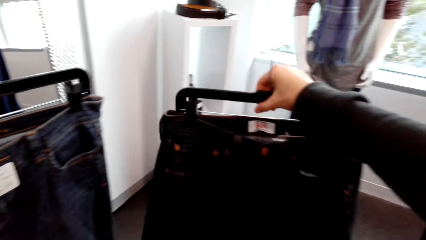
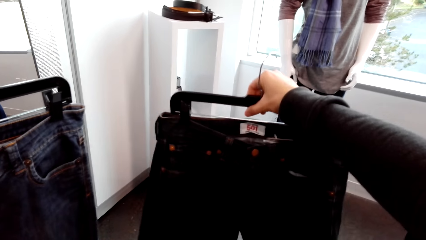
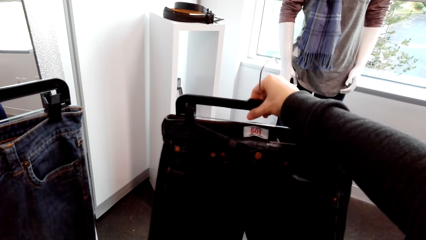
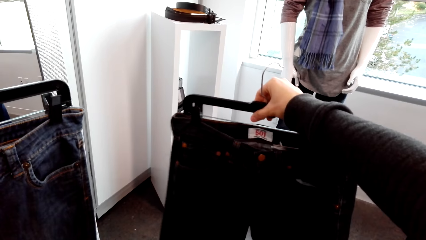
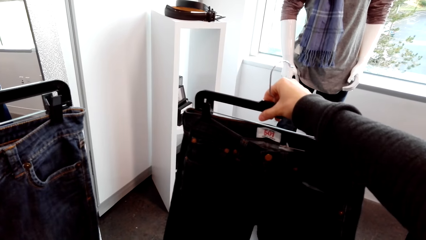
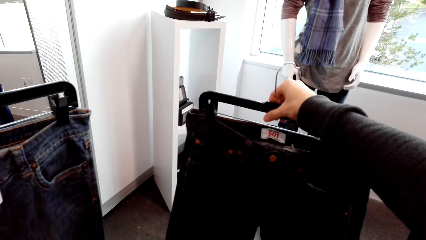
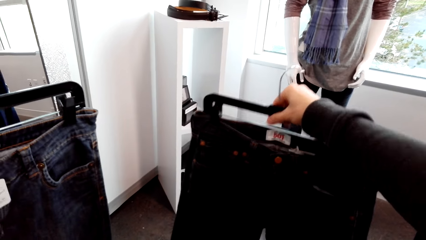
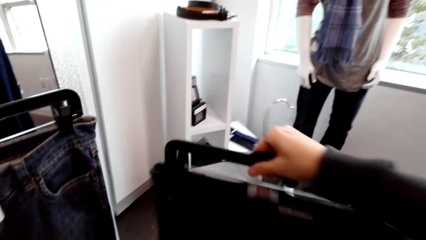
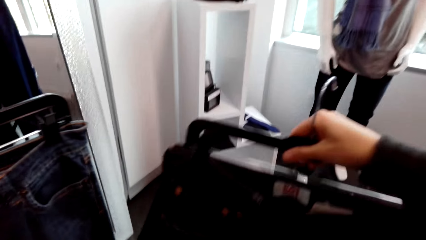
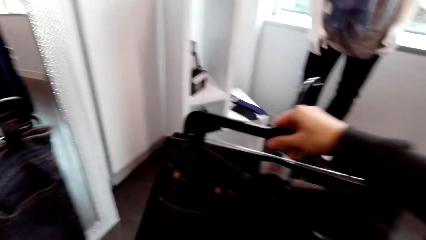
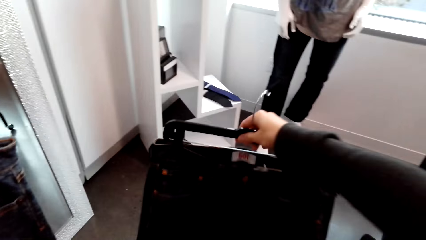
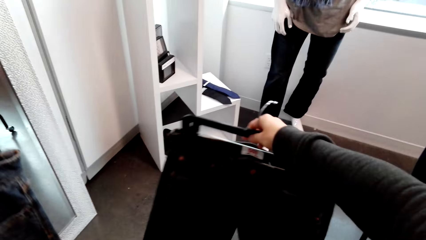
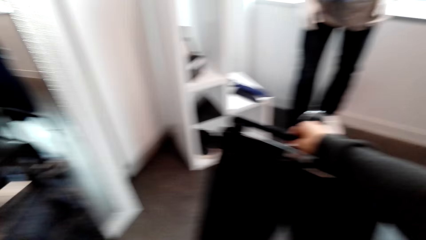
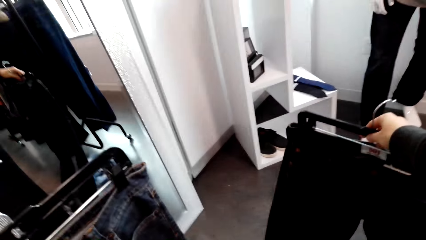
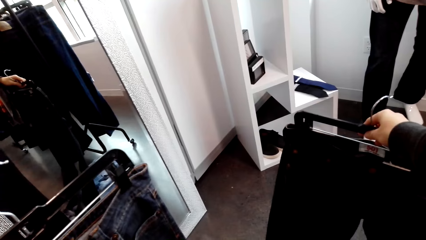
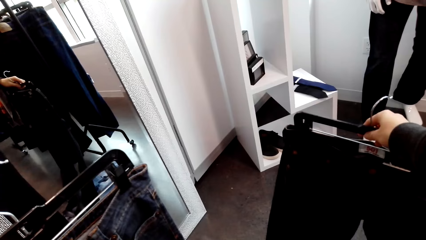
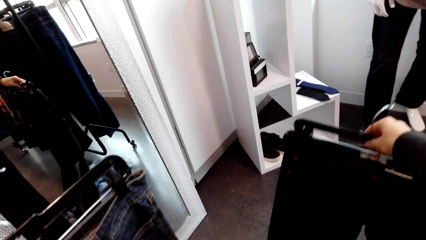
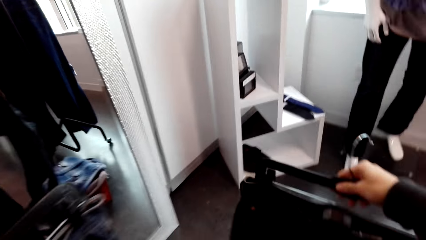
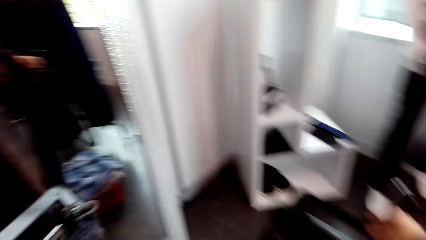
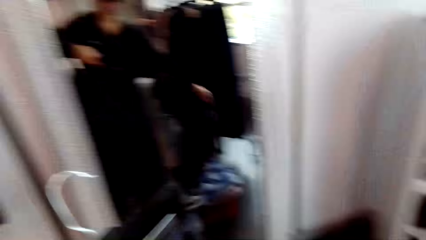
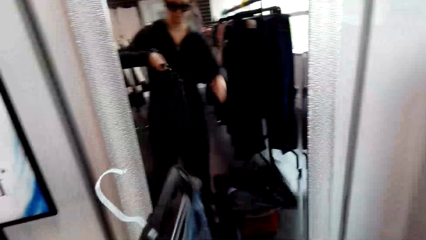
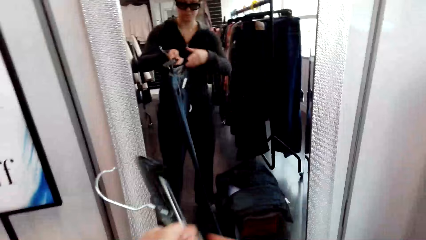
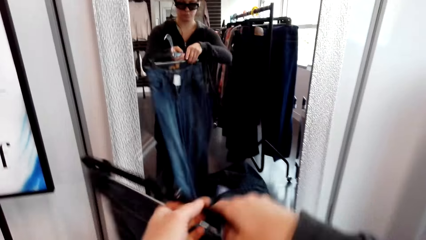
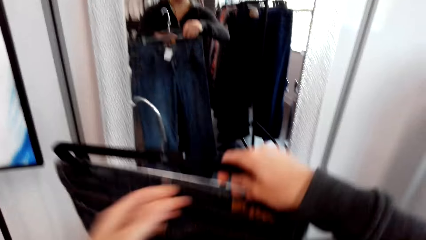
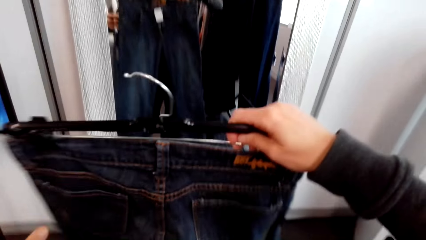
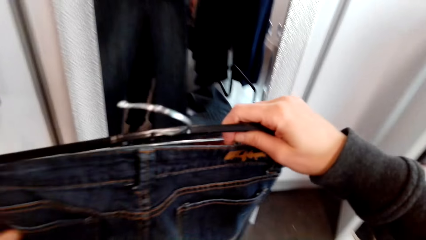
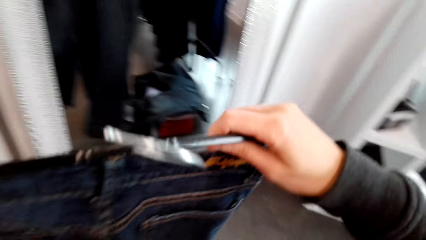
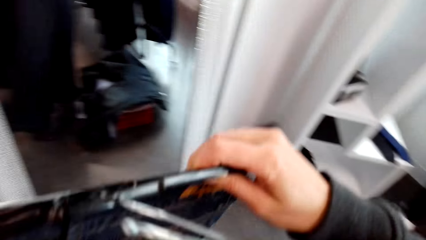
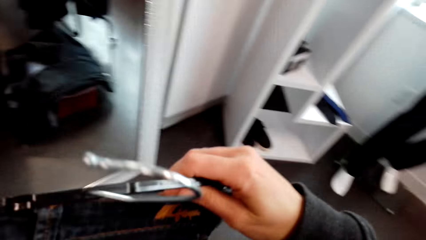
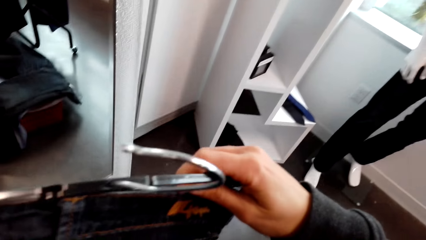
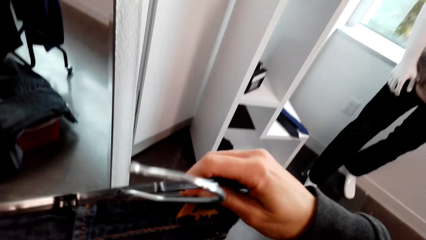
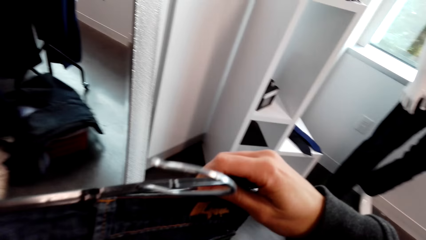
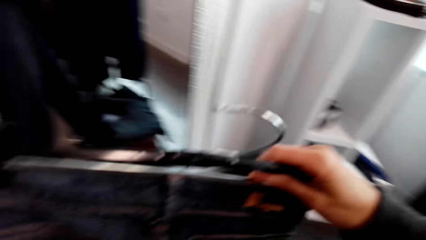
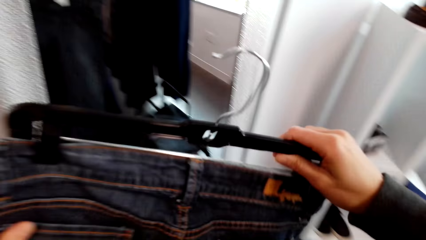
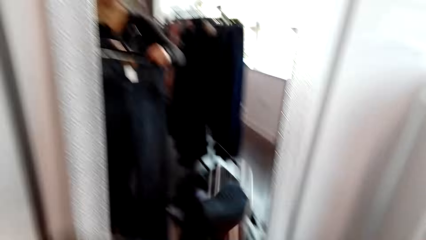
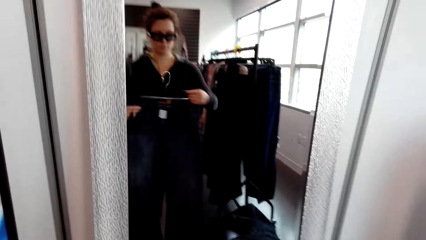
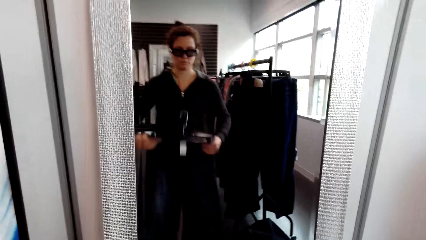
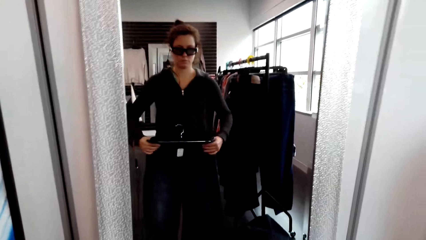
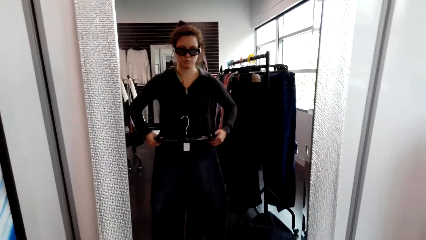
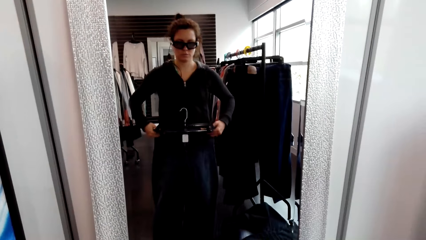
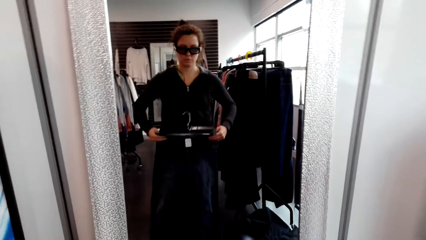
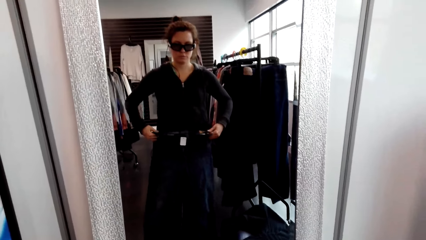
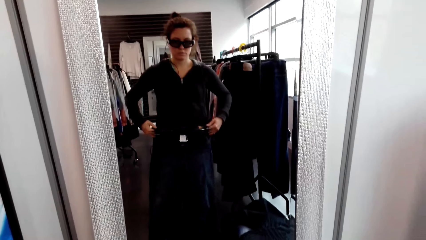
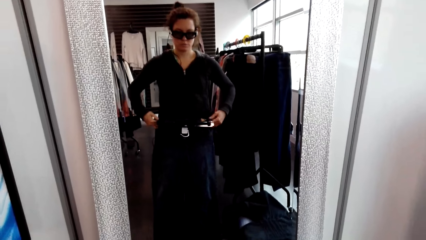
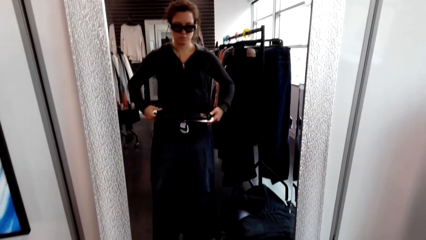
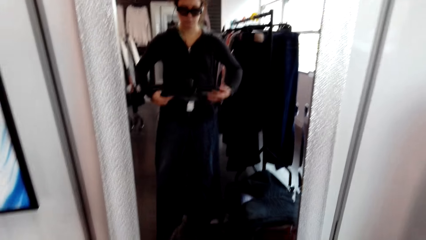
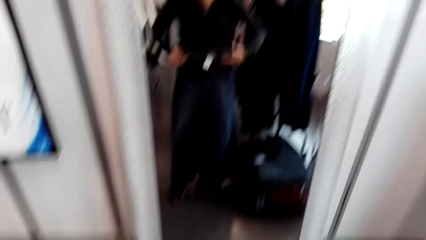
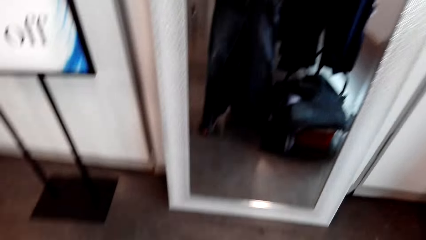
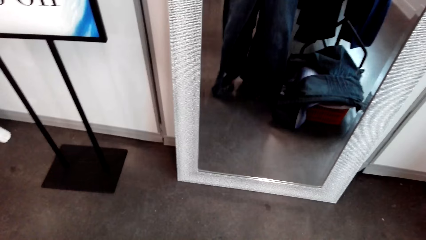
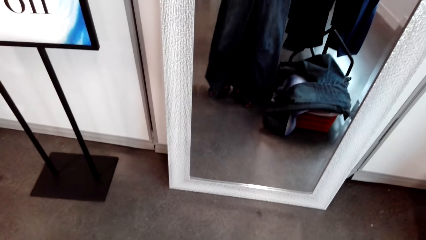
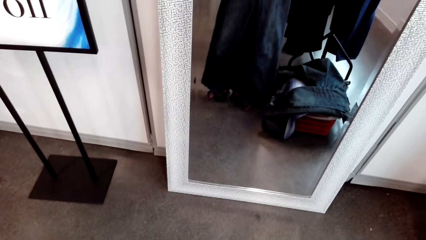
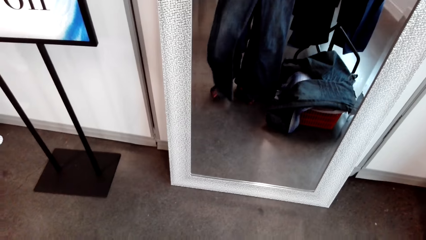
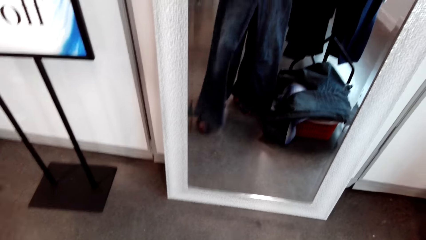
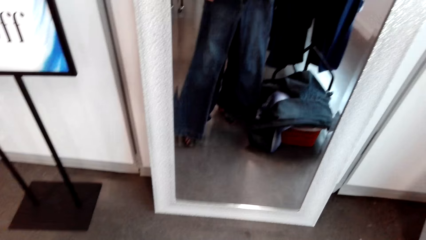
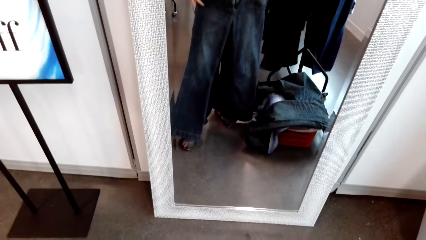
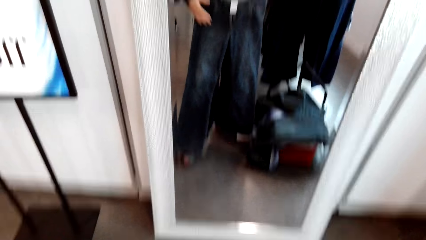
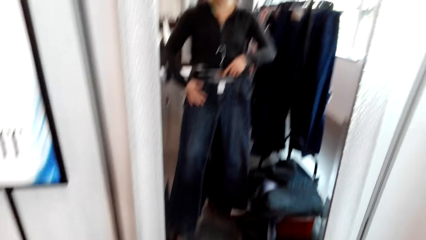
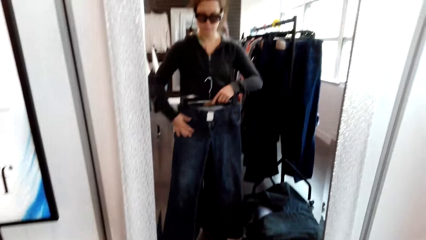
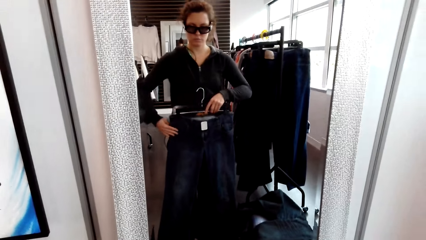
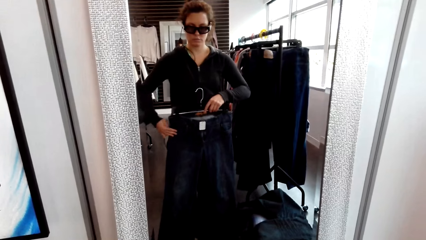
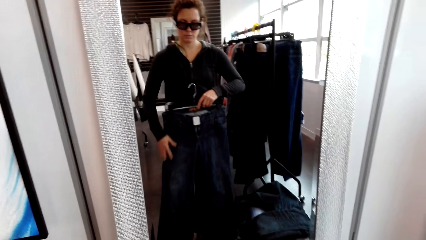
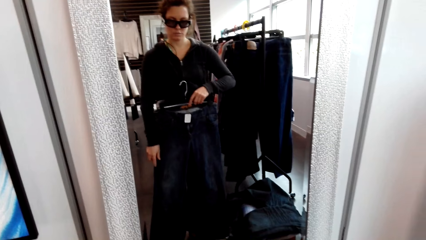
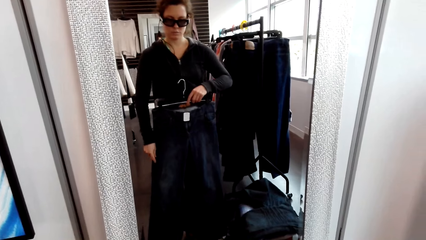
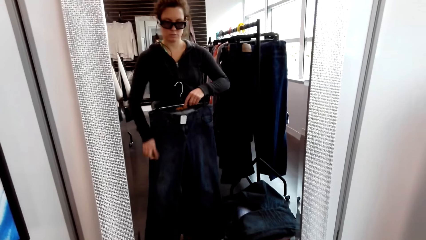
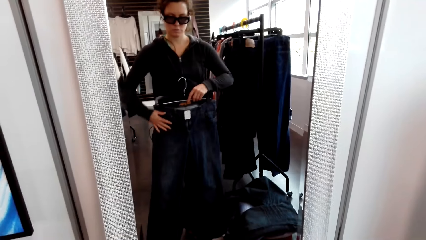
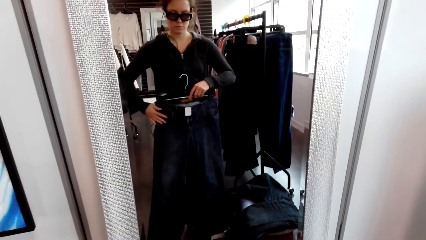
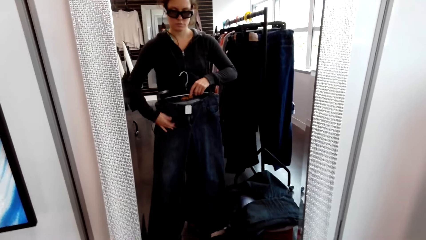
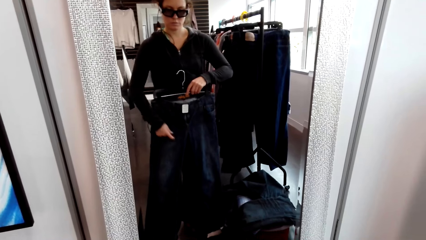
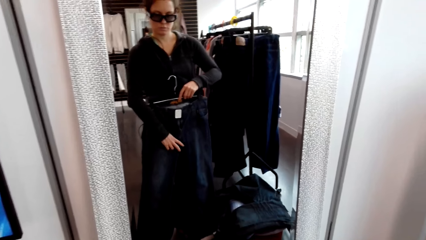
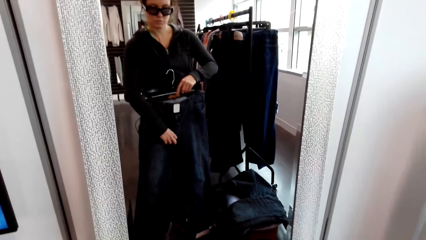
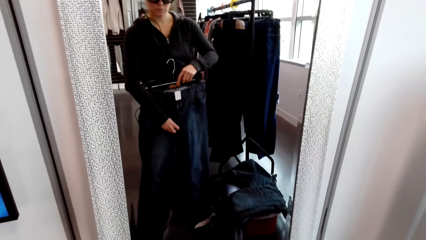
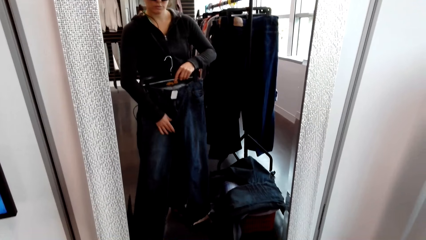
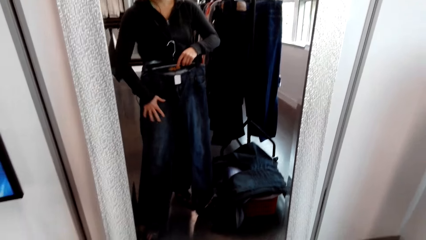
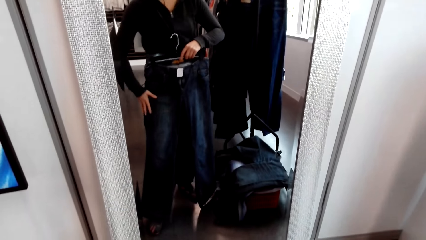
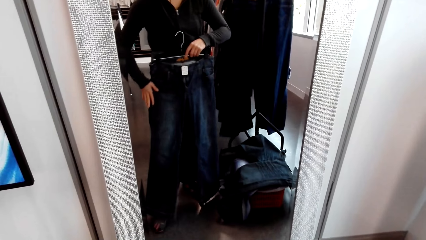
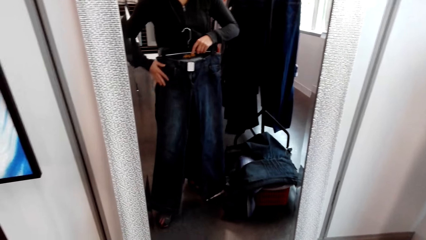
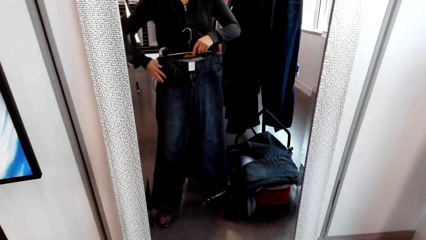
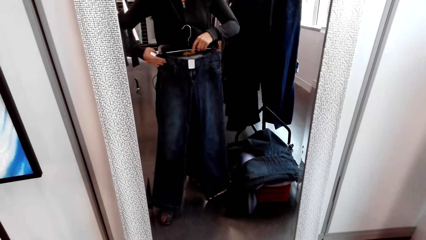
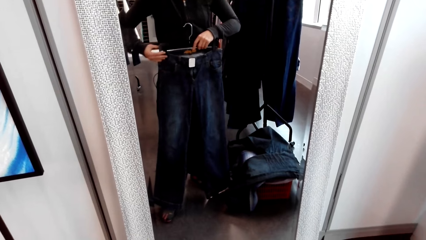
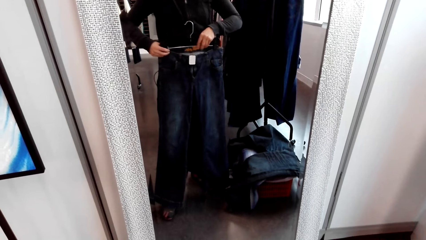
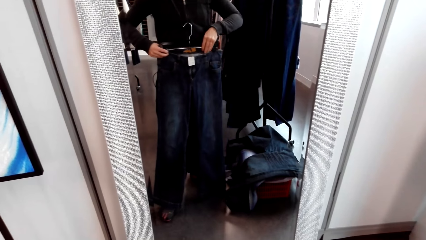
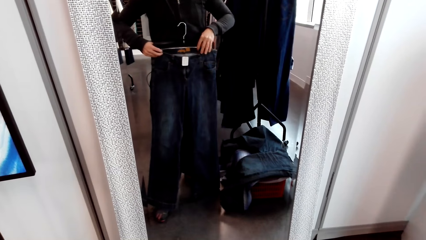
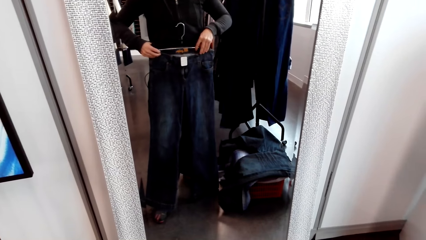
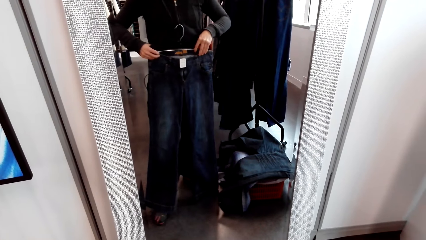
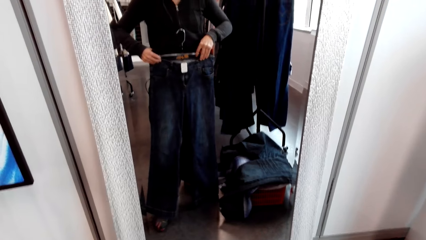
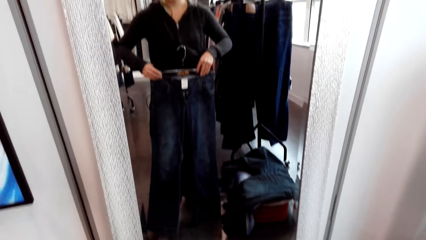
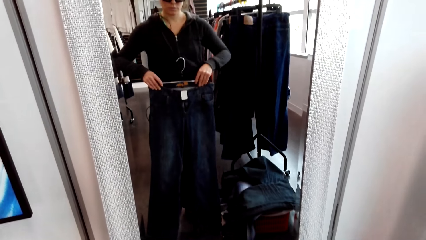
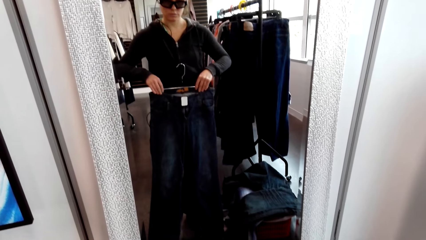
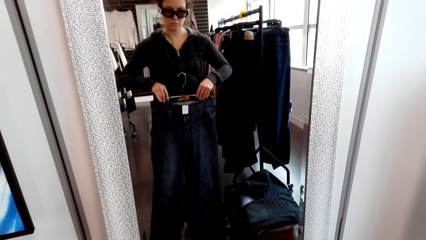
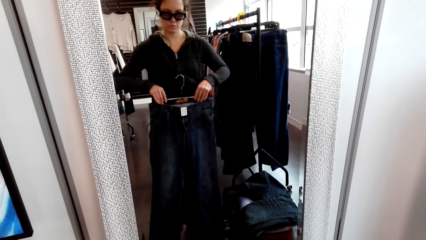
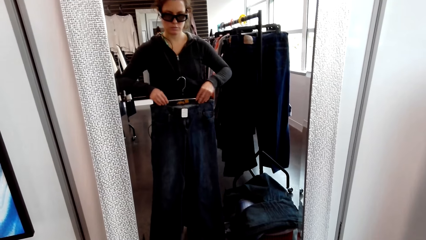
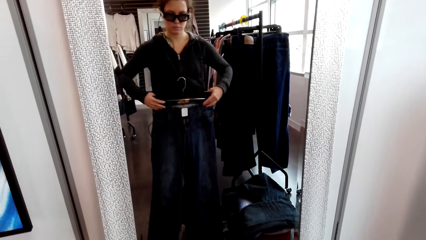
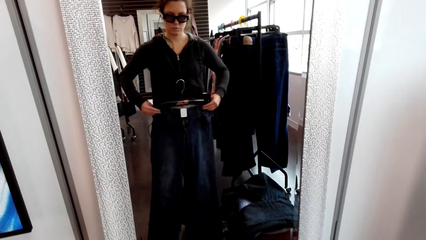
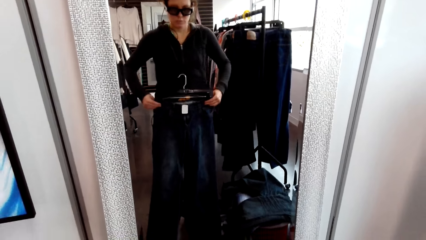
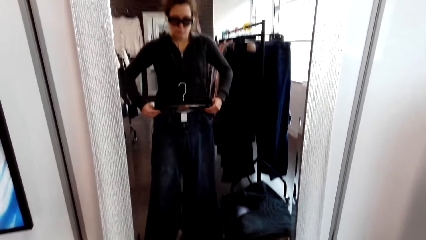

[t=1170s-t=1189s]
The camera wearer talks with someone. They inspect the trouser. They fit the trouser on the mirror.
